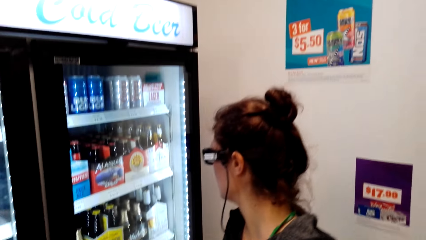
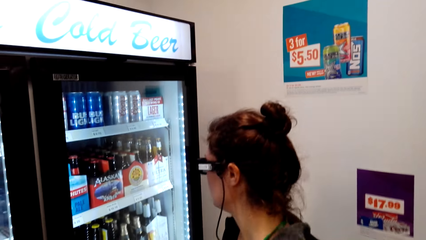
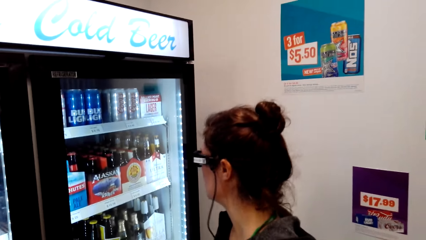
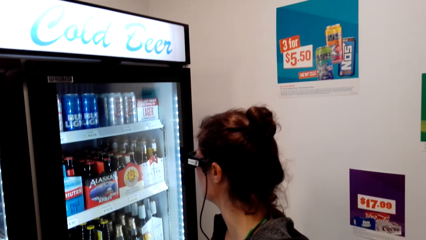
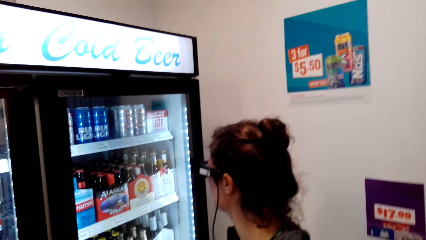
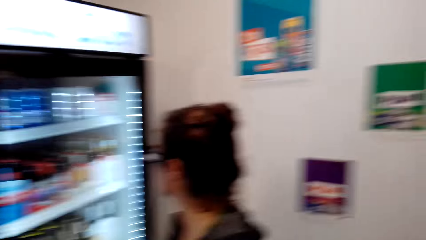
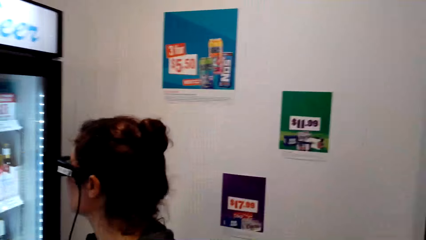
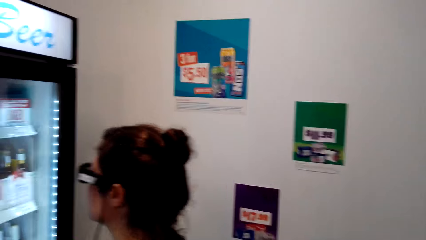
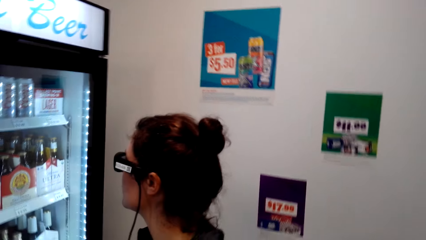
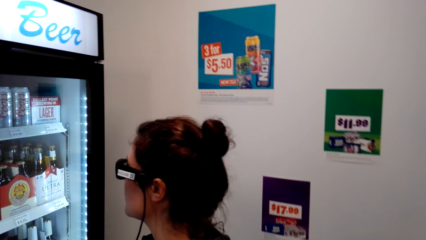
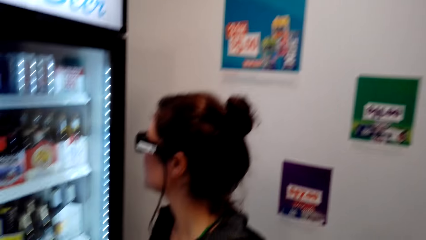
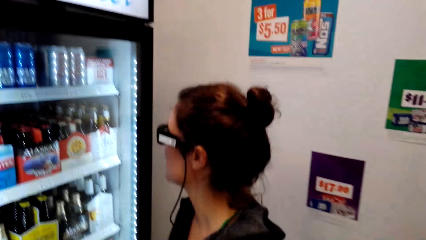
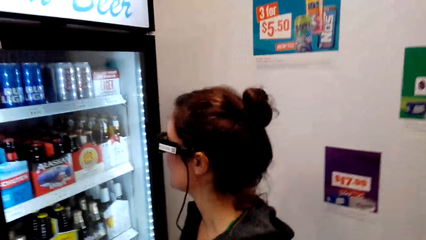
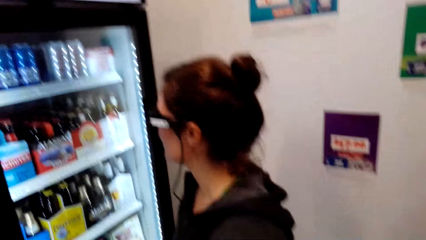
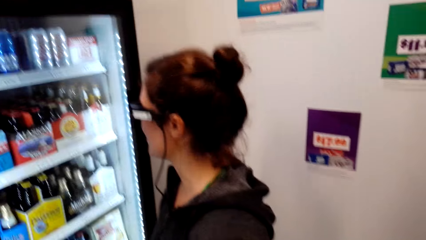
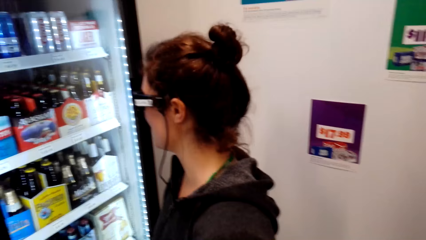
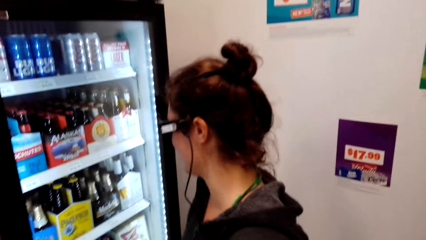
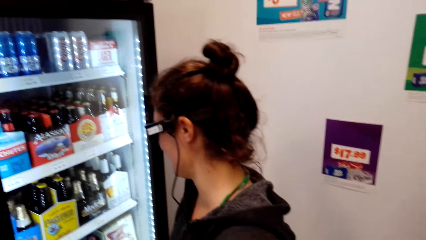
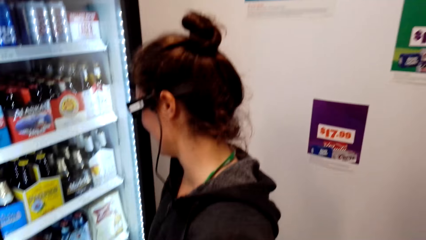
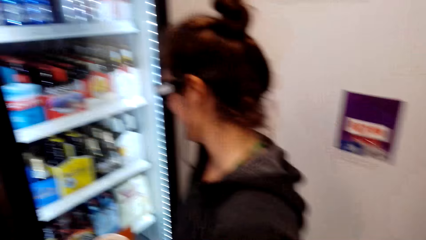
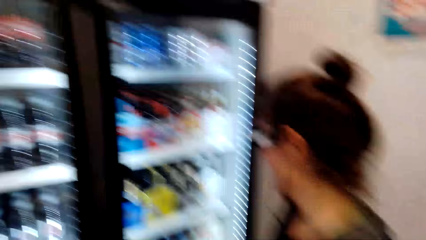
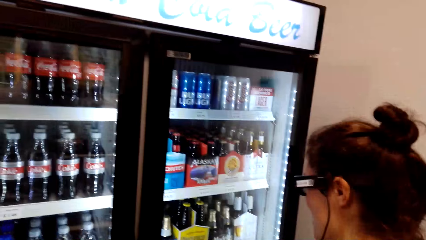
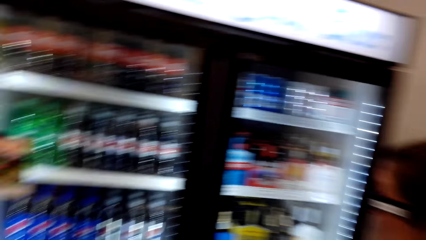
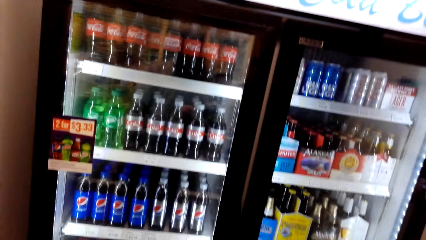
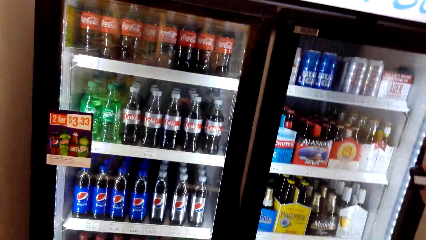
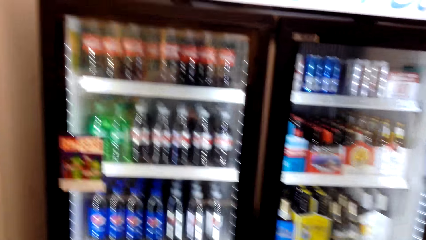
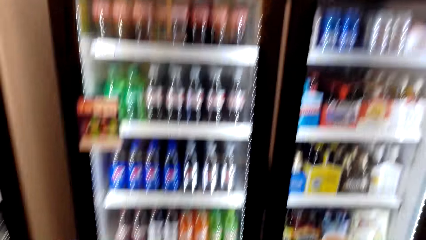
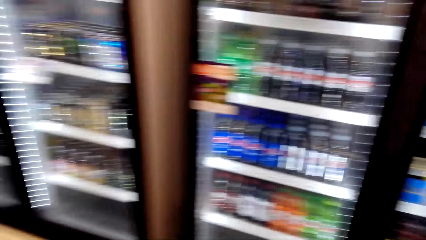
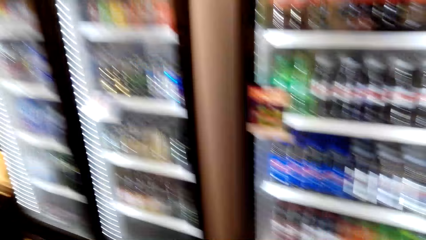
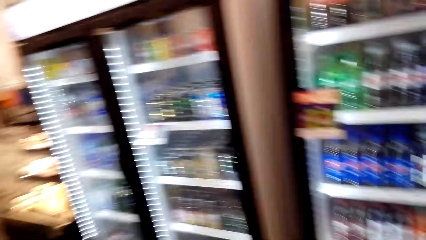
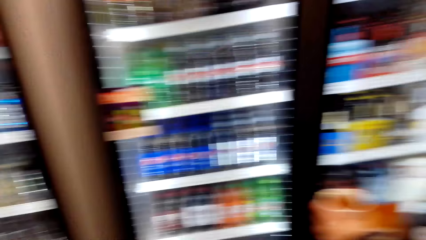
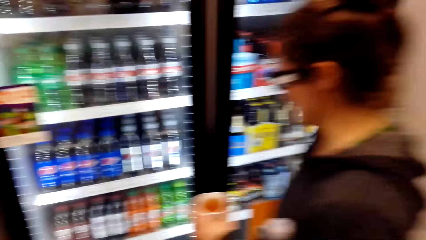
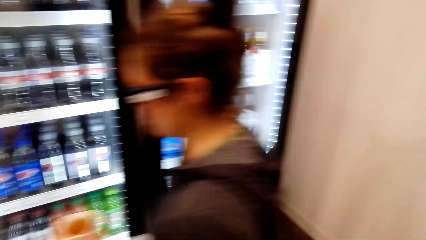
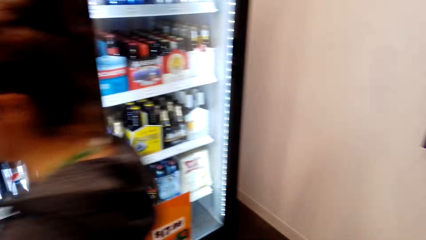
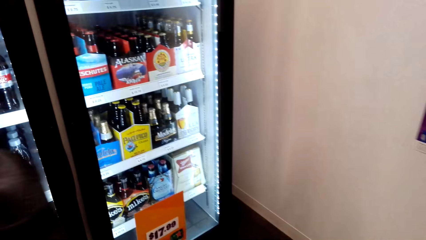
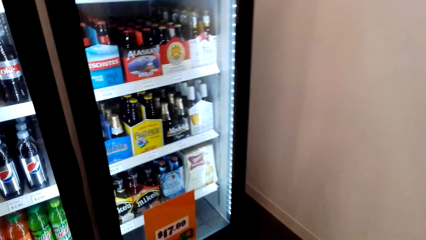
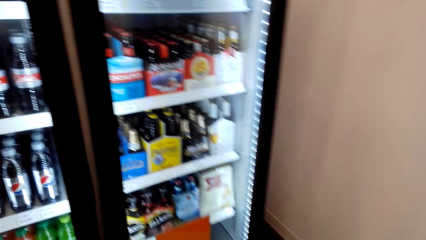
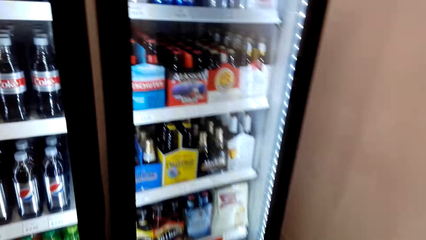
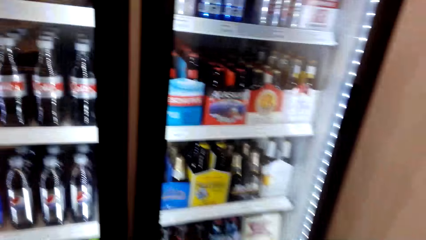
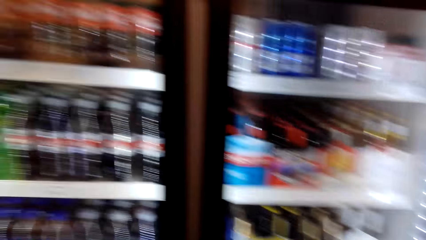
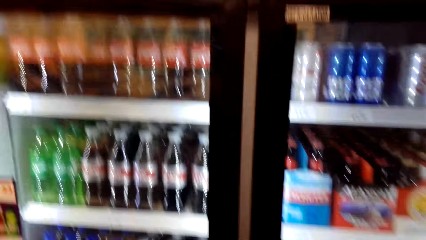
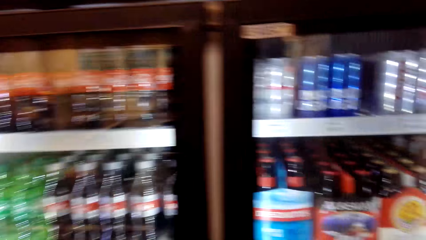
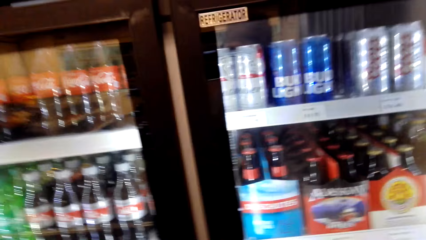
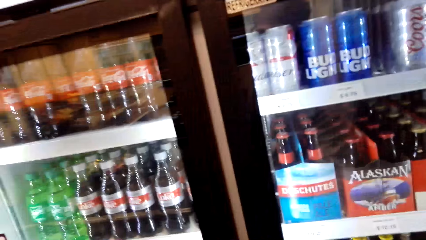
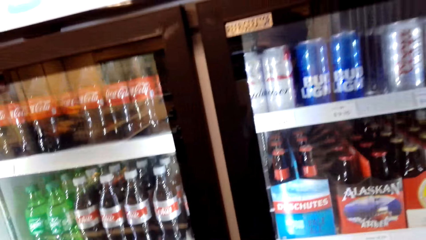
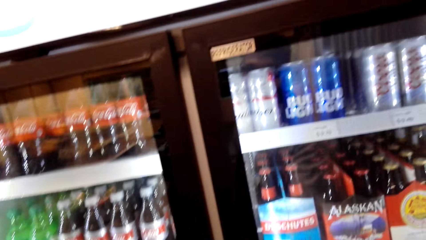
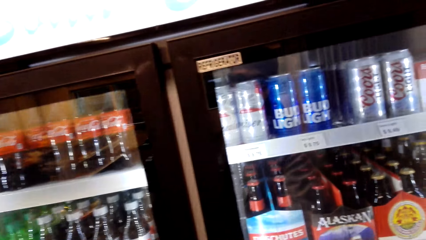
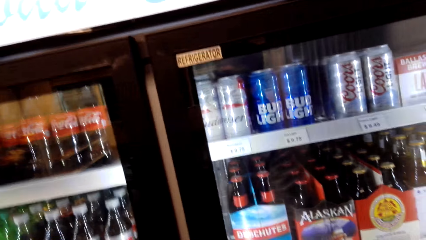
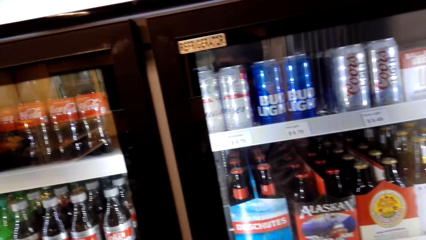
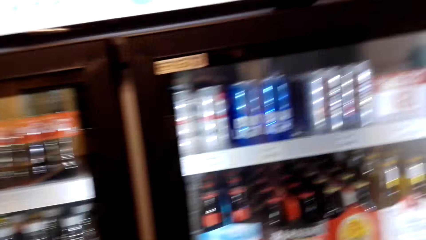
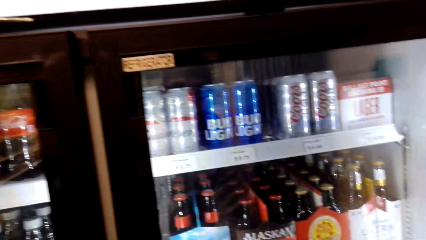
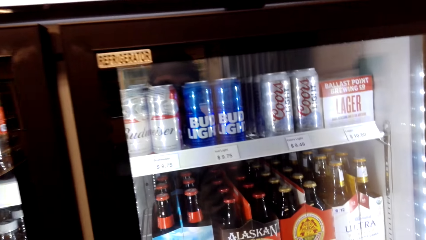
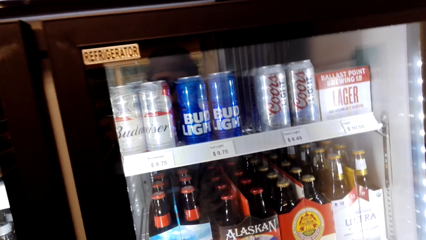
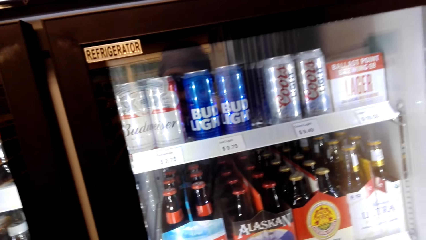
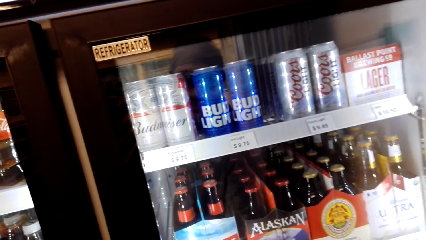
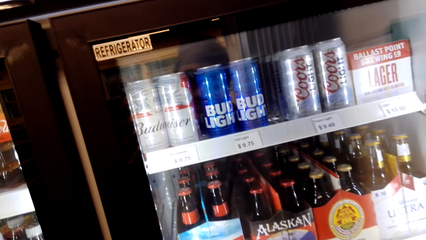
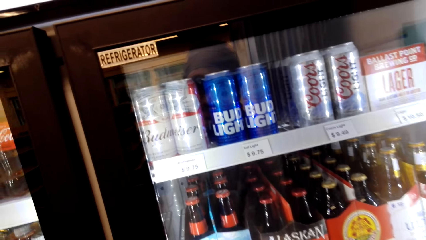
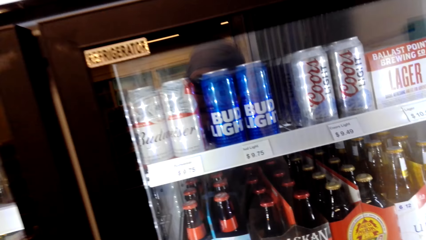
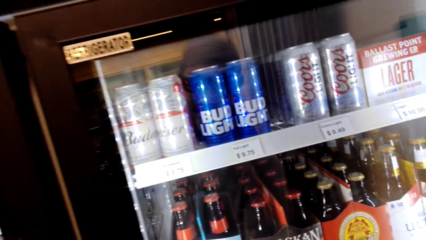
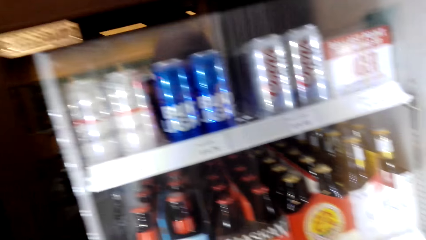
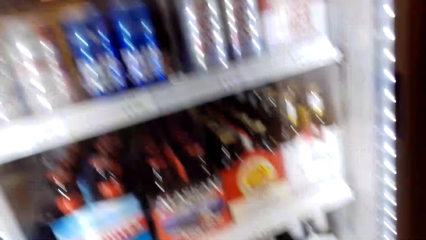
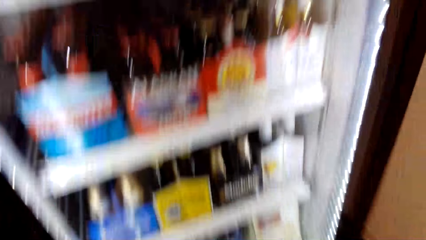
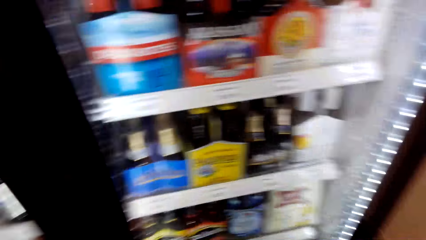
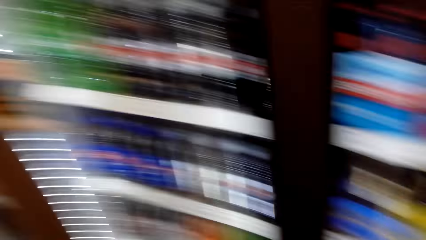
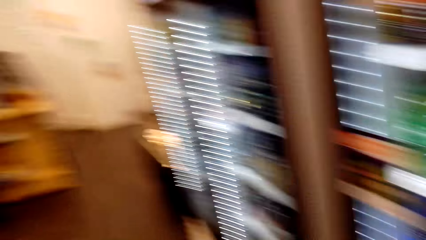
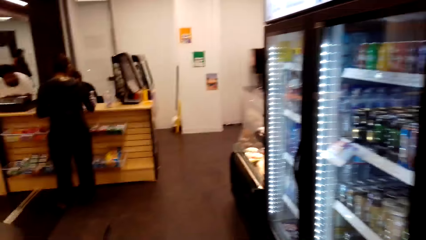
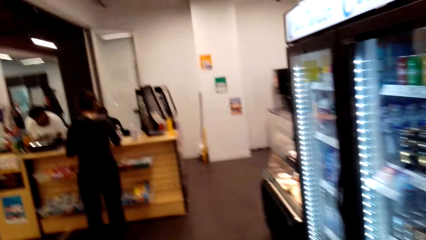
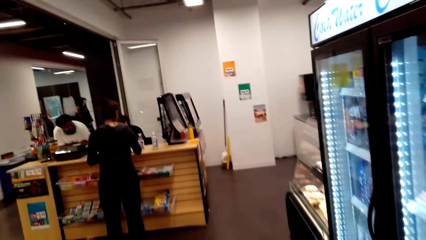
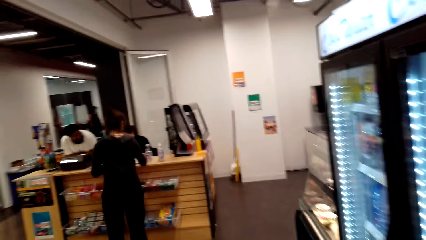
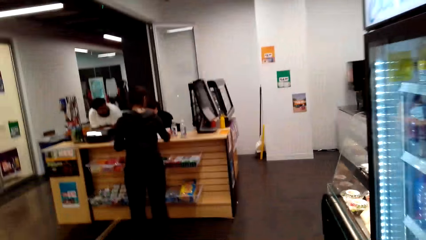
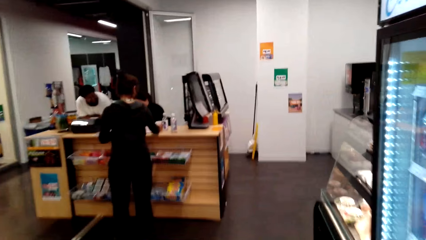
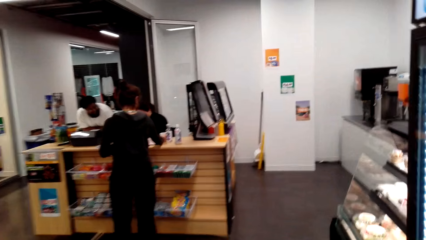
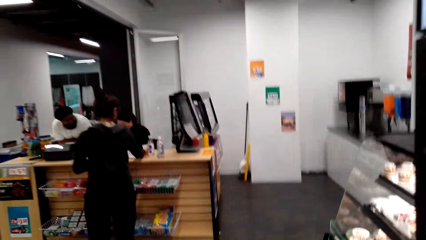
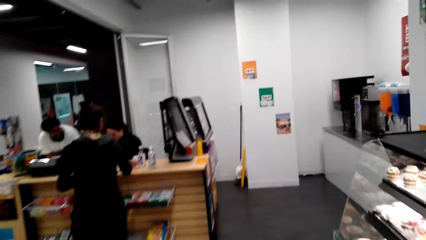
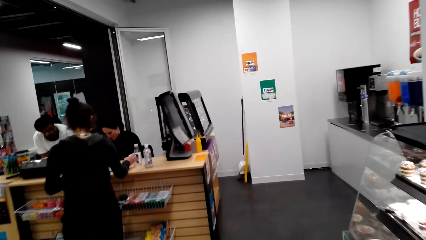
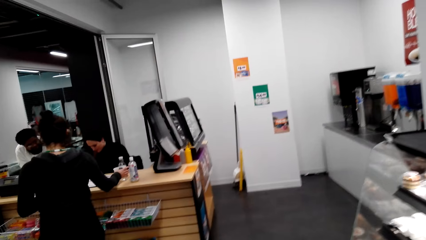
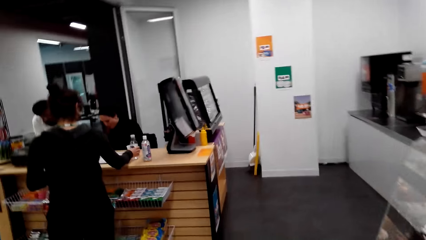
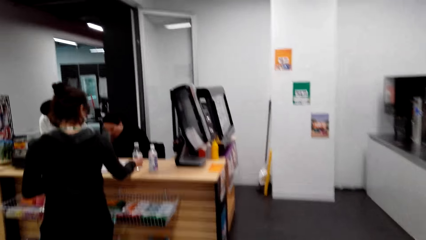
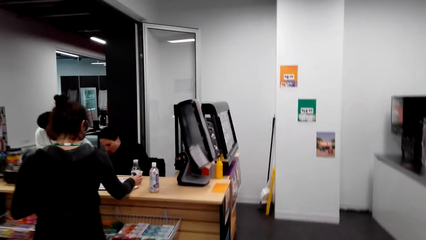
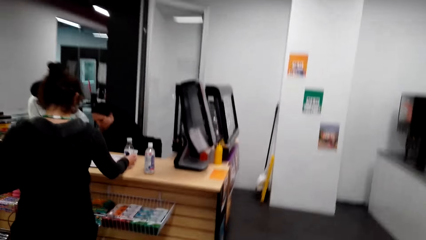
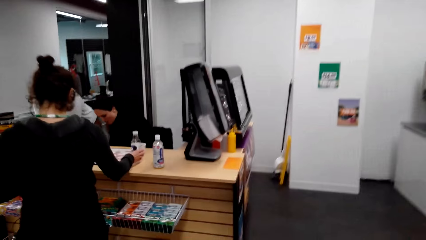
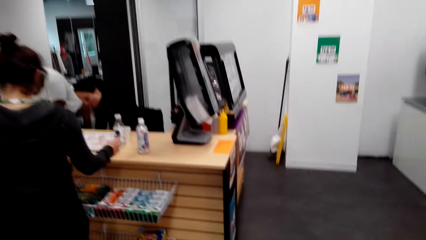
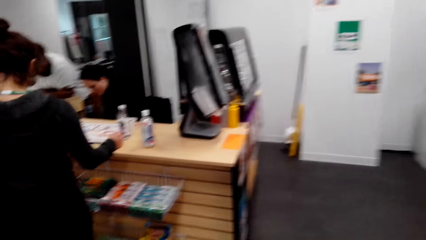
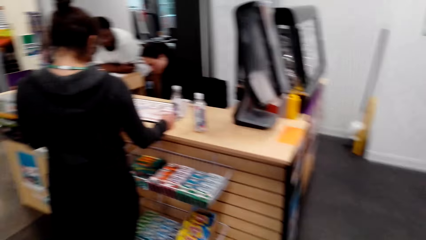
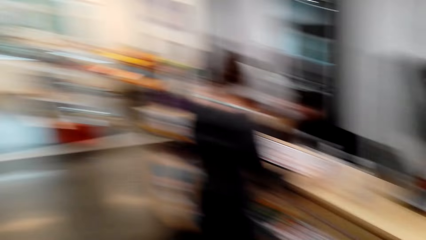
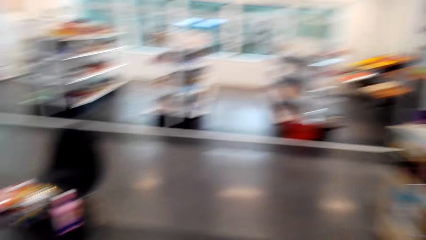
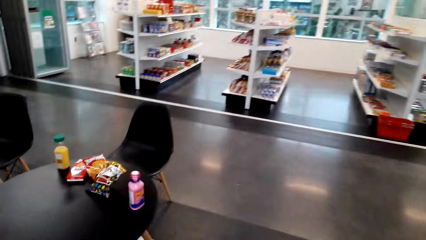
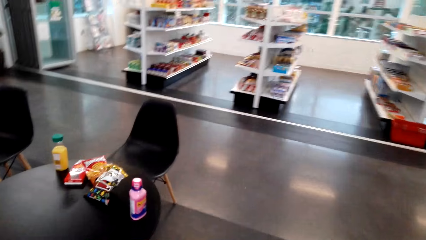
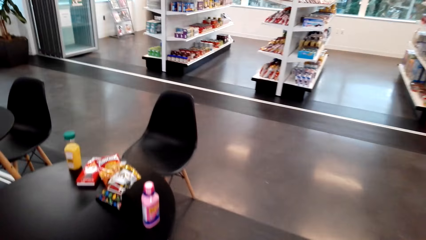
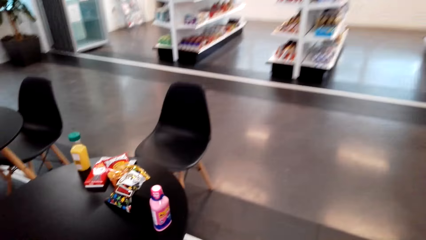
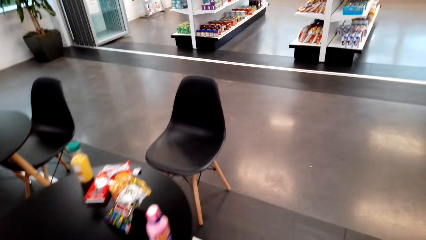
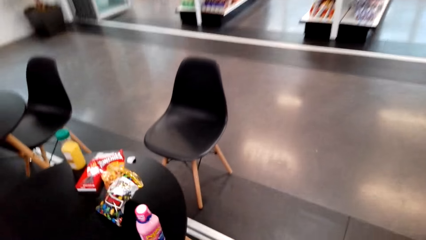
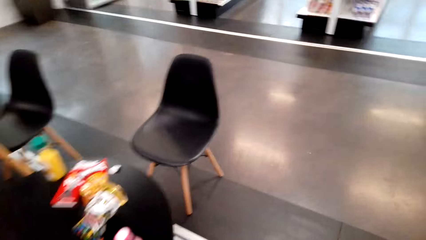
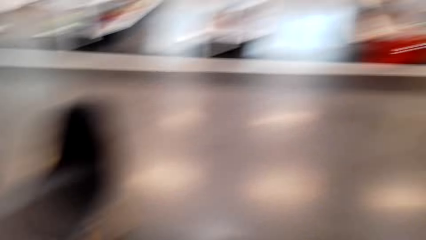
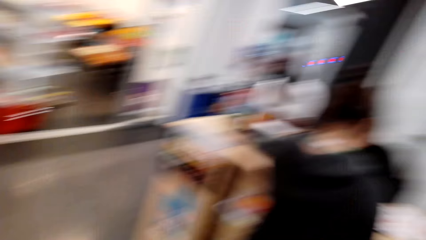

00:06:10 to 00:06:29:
The camera wearer looks into the fridge. They look around the supermarket and walk. The lady holds the bottle on the counter. The camera wearer looks at the table.
